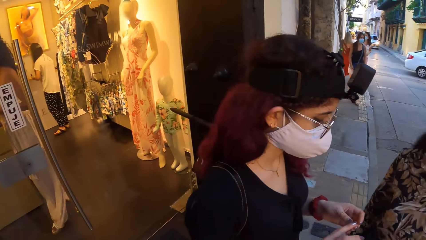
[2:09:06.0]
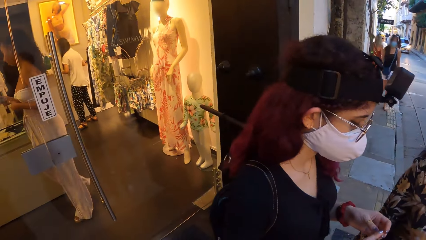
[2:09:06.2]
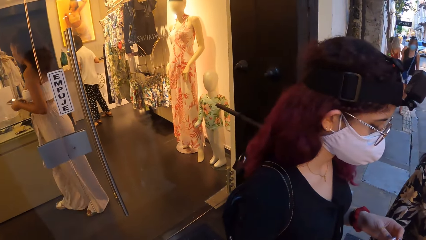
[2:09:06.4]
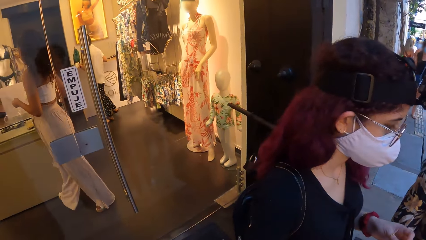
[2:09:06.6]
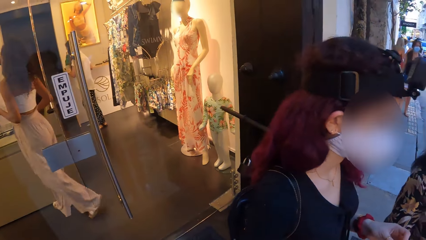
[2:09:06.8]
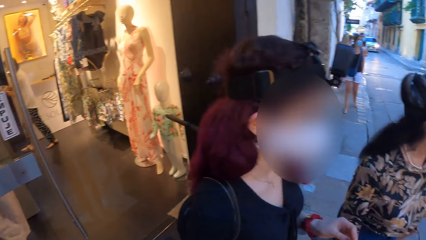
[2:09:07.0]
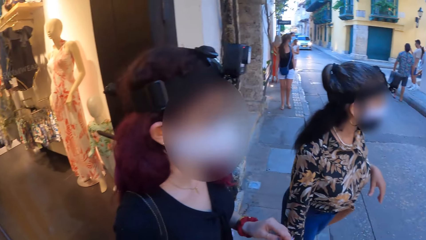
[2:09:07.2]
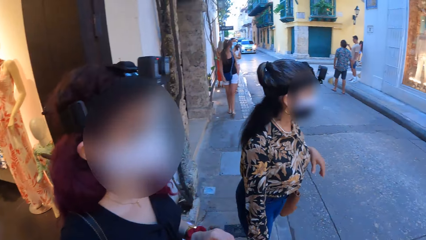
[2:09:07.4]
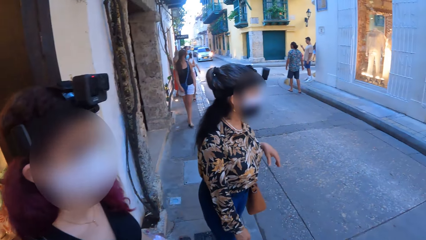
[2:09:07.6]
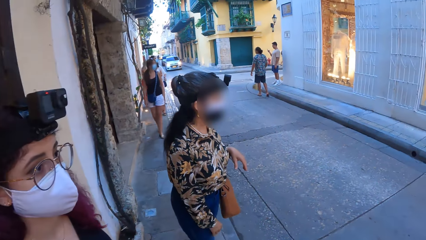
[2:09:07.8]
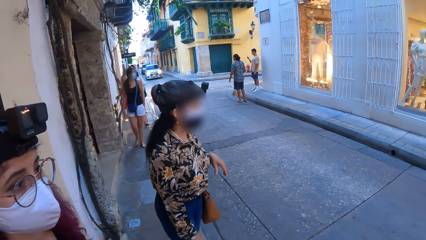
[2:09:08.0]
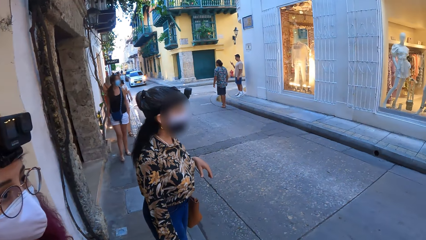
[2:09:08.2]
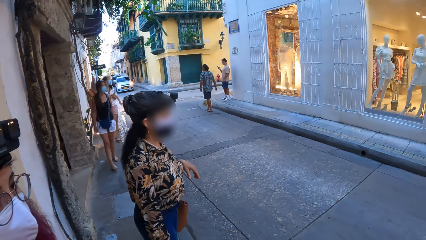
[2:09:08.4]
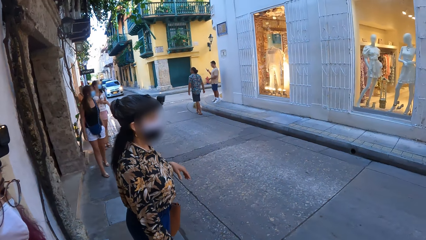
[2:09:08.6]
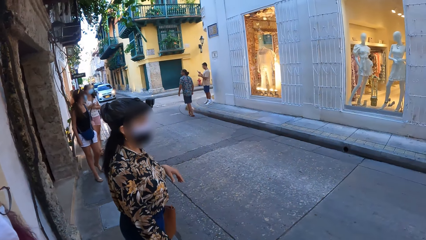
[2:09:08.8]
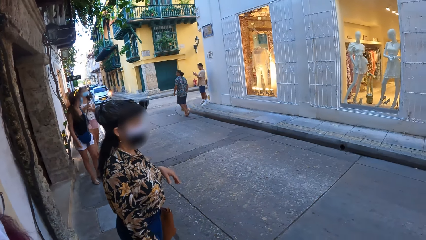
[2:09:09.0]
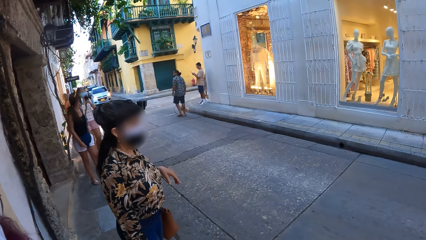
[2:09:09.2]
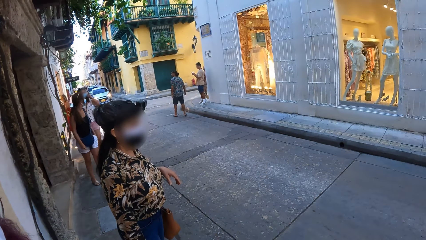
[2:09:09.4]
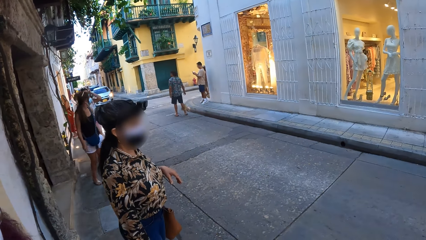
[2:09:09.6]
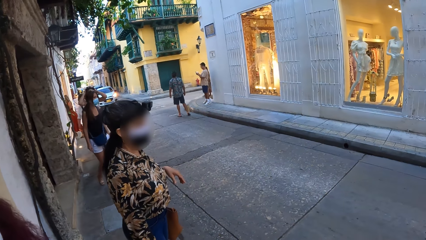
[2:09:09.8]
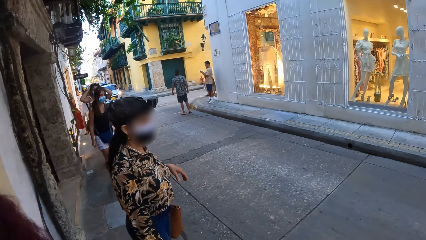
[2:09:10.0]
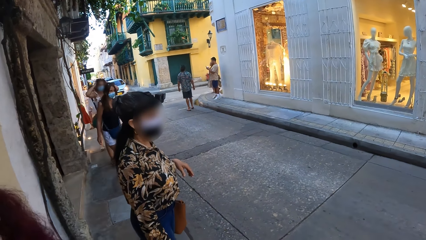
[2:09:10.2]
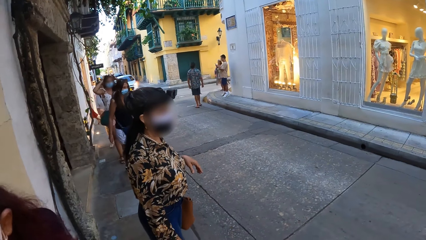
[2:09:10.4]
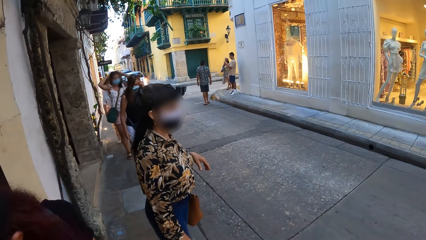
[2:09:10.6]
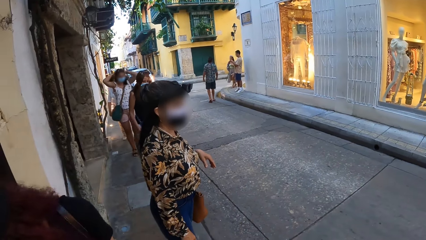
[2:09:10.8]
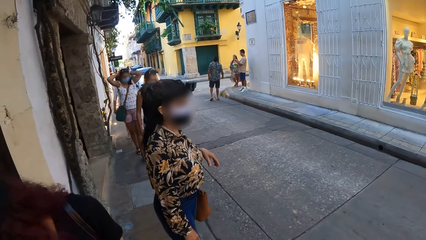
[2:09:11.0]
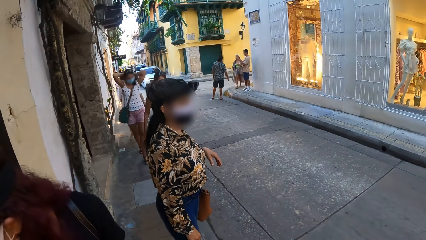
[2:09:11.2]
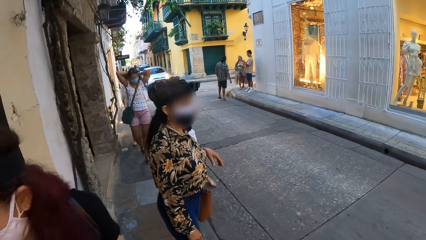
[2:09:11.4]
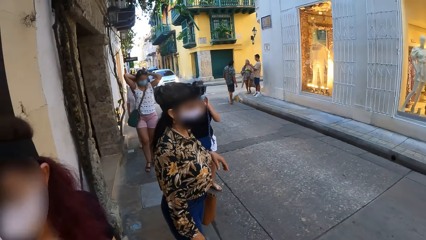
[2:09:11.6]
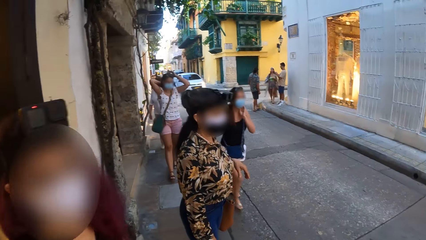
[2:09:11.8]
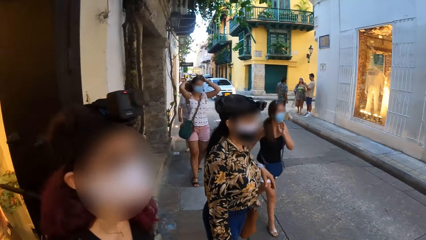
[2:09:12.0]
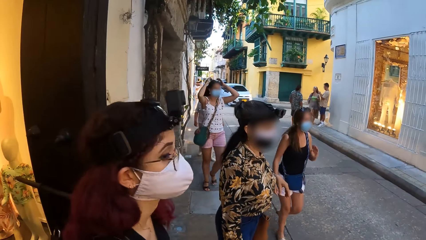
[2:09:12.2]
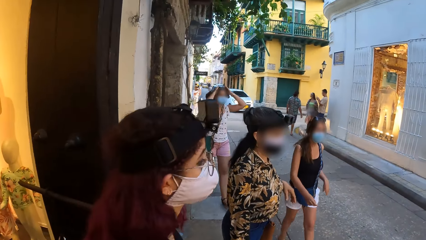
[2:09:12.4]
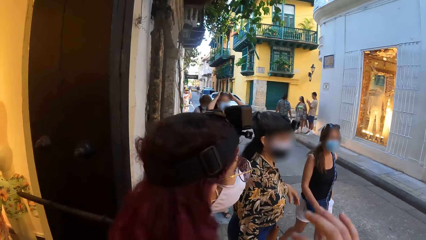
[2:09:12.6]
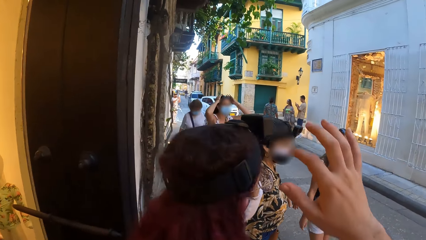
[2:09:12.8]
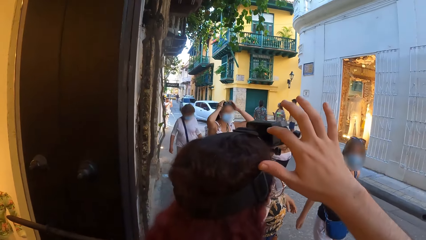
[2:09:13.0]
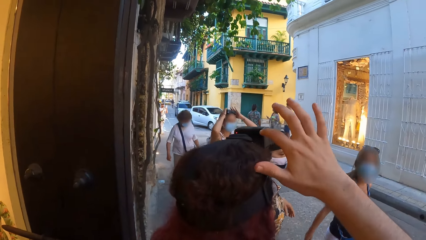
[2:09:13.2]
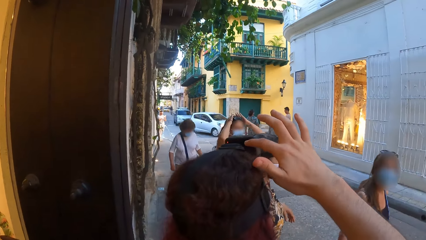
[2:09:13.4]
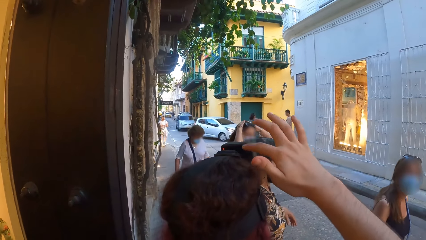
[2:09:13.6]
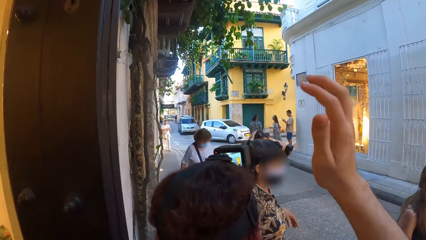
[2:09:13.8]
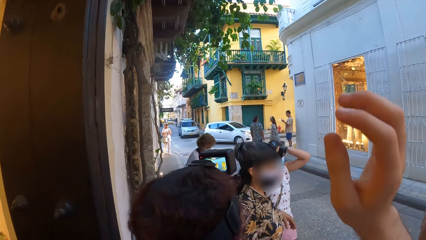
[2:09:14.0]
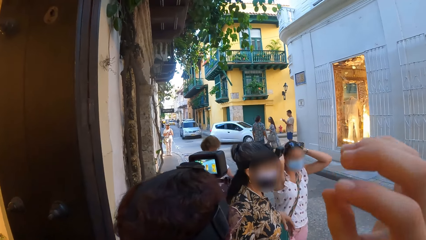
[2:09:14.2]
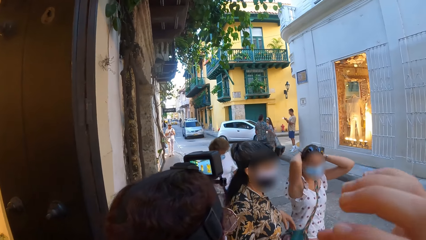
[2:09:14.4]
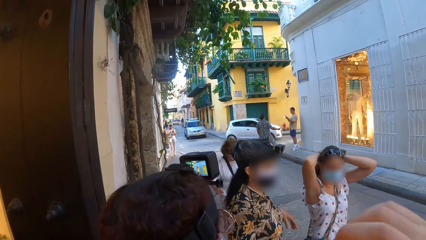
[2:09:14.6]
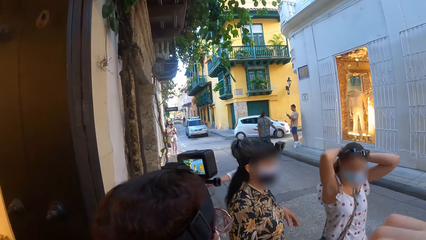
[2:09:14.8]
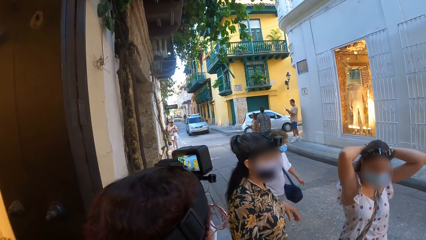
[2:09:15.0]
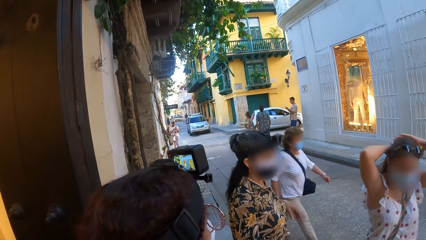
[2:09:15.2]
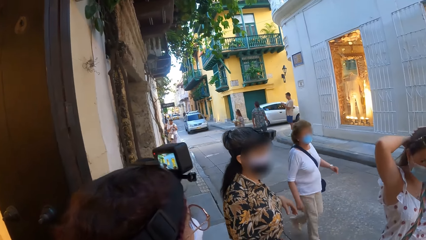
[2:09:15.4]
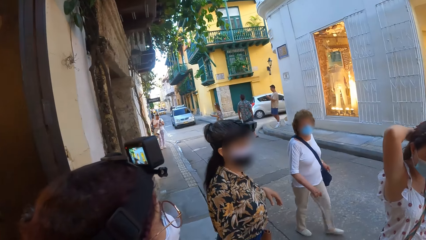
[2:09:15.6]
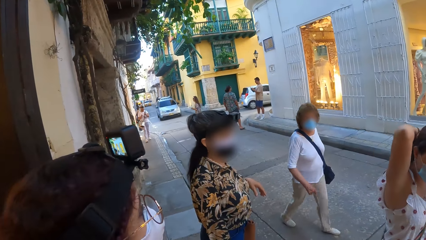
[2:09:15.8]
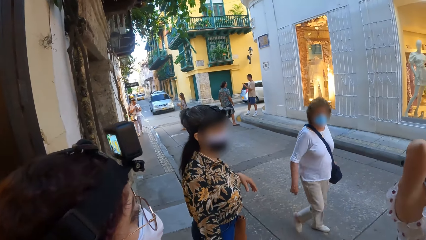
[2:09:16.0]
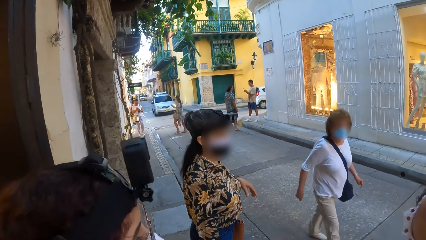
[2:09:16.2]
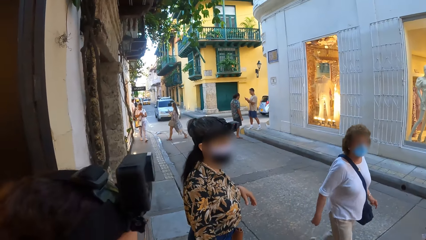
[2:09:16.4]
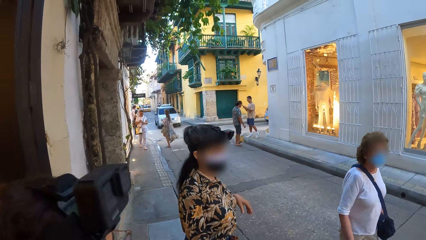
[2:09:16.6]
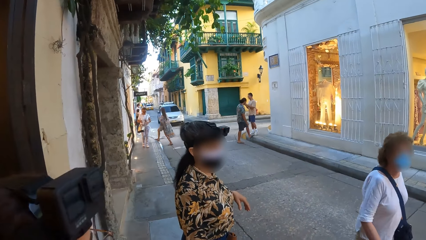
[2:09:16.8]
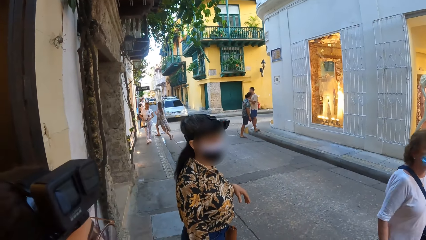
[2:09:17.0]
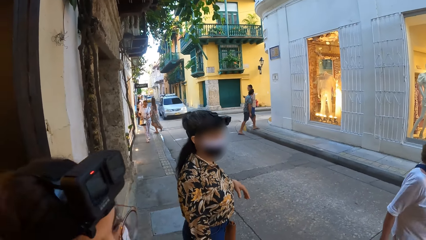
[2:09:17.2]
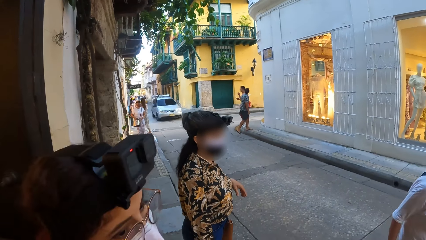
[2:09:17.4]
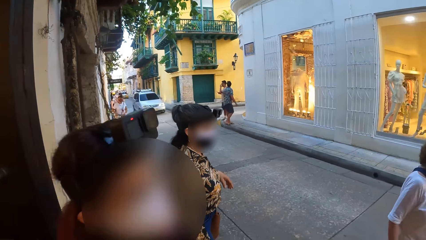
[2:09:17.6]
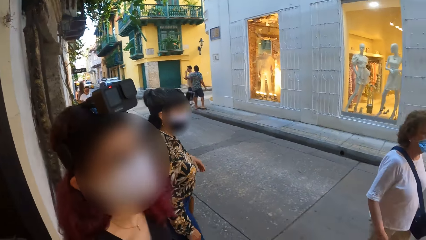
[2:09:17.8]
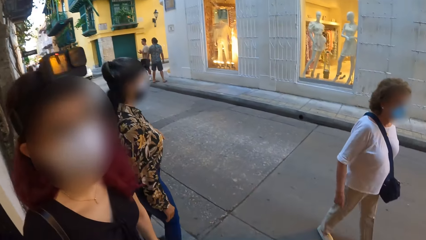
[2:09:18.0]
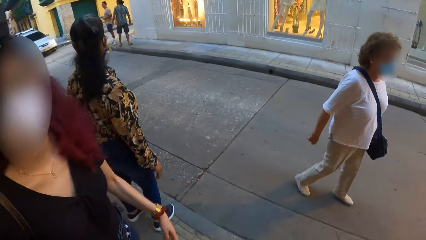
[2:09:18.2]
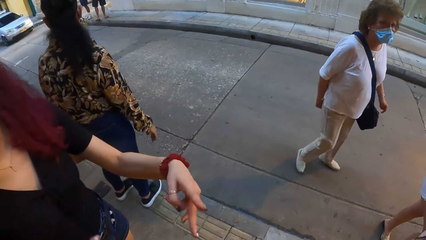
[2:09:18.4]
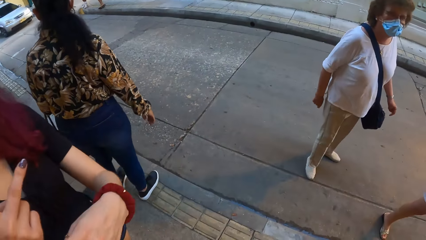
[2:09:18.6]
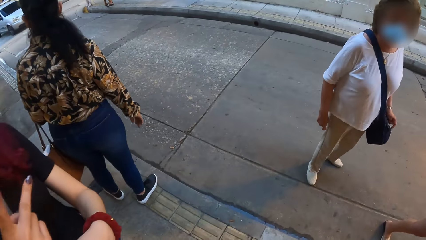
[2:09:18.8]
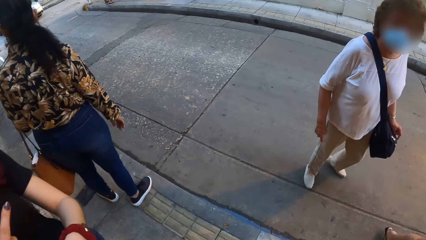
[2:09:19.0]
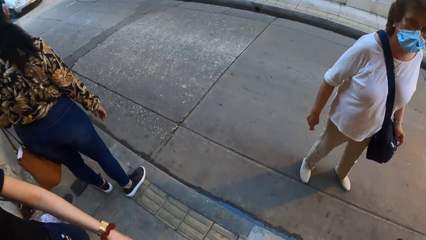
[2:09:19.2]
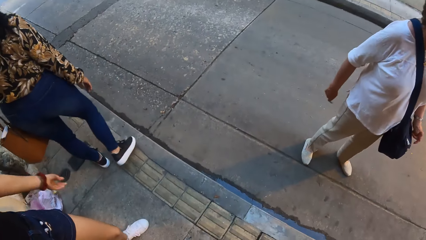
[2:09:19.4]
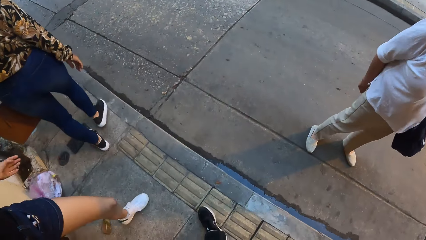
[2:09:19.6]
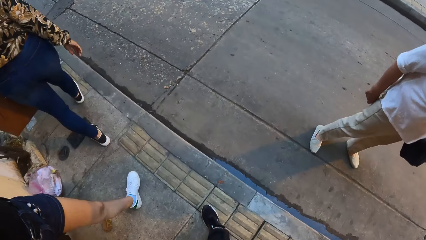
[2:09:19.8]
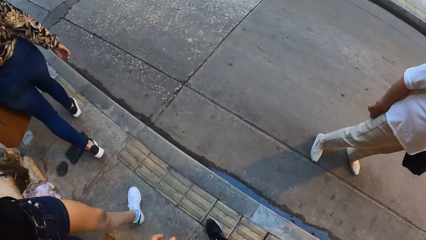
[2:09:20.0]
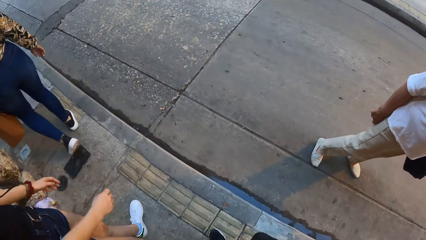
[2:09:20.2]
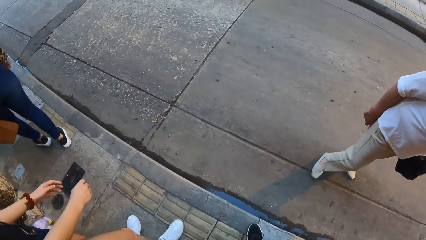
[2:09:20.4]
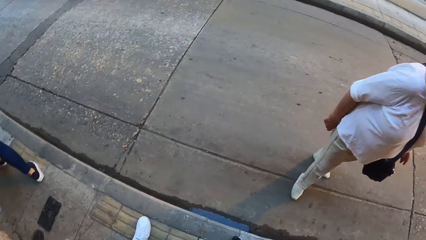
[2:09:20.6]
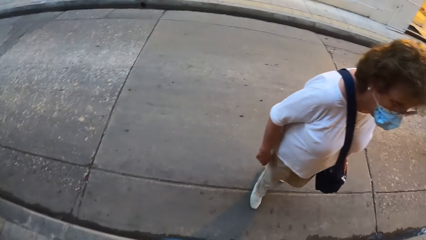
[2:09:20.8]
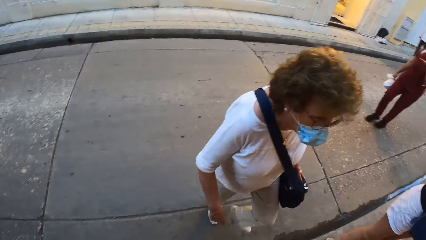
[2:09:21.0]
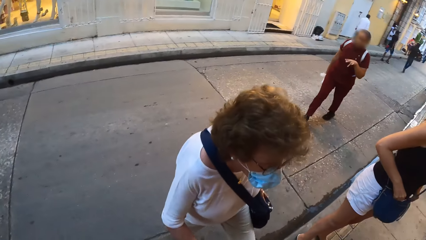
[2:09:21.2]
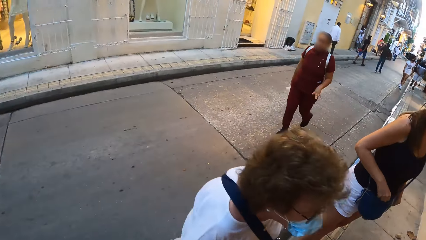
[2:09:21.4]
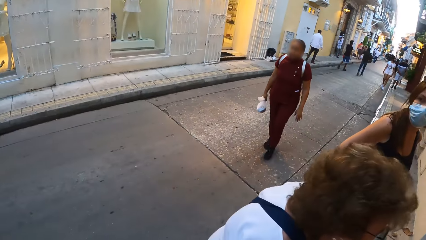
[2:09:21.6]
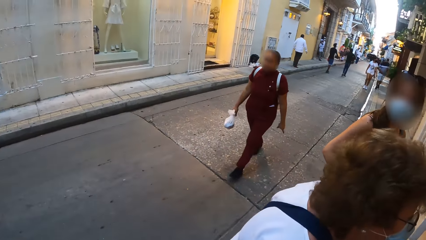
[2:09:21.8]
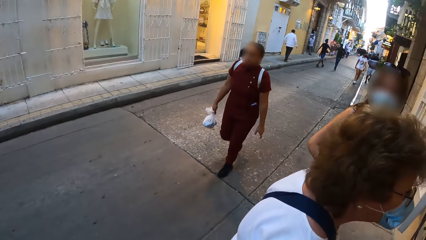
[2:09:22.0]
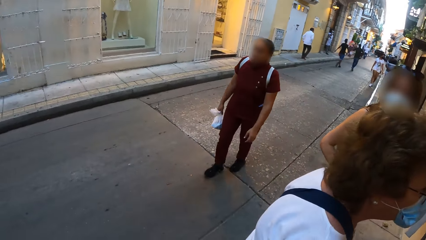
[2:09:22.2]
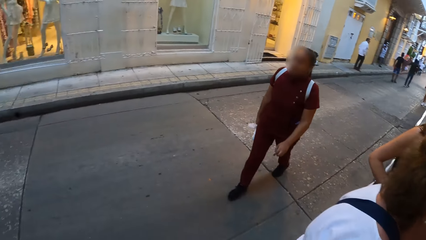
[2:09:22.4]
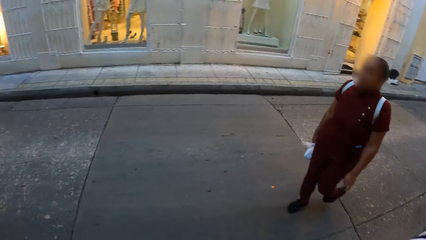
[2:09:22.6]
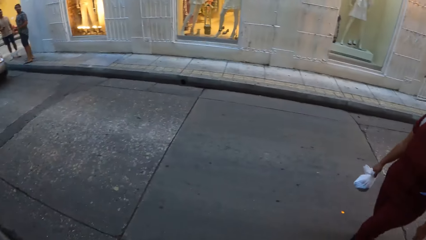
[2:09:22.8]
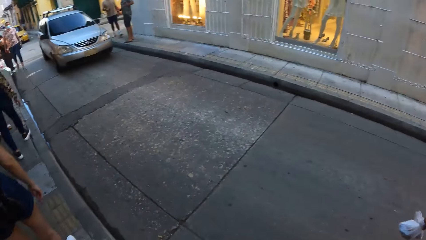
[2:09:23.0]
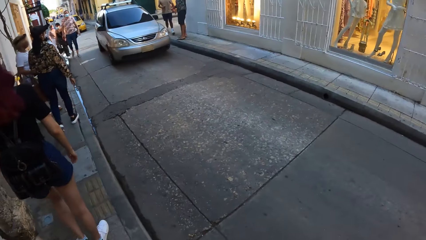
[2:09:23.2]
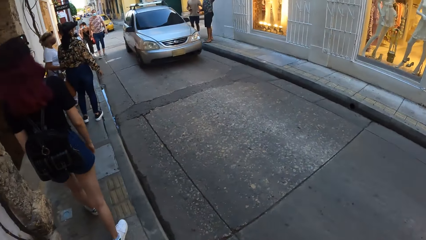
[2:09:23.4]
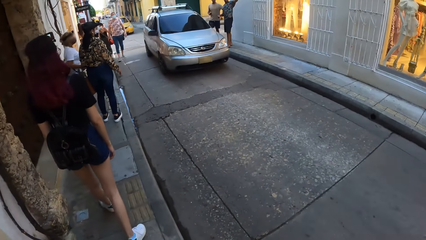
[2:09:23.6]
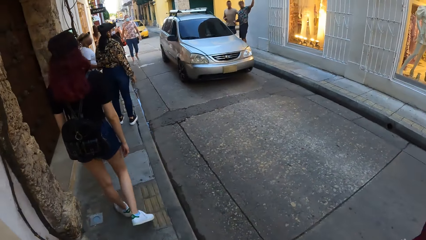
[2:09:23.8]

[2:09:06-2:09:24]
The camera wearer operates a camera on the head of a woman with his right hand. The woman interacts with the camera wearer. The camera wearer walks around the street.
